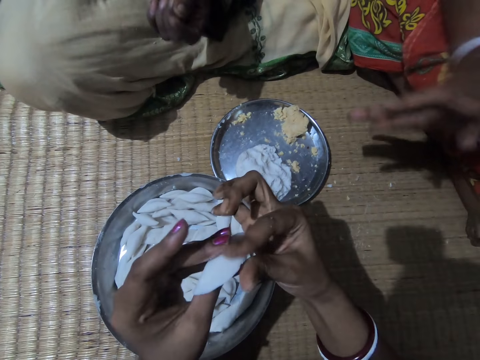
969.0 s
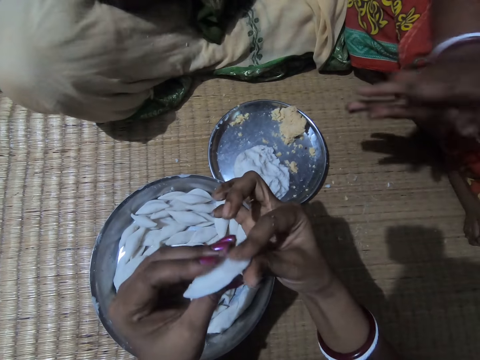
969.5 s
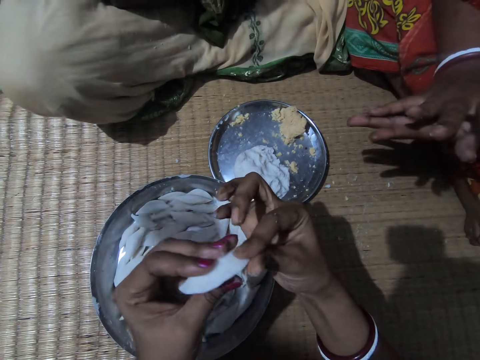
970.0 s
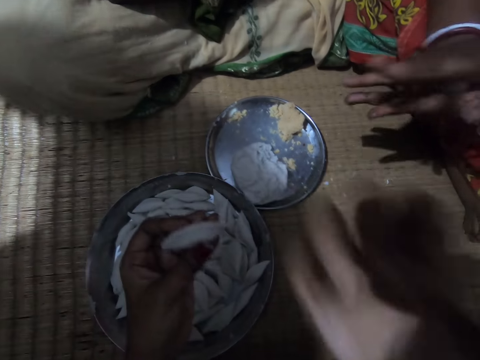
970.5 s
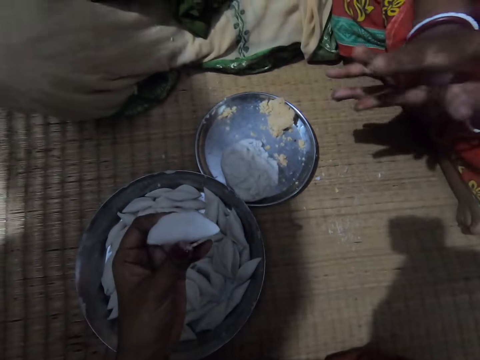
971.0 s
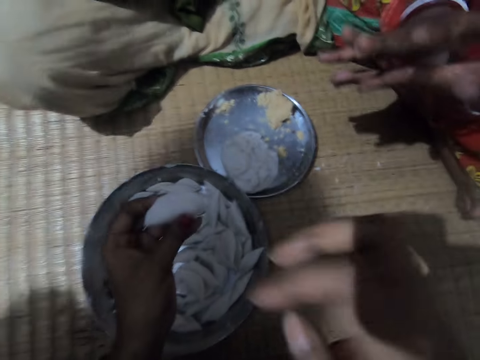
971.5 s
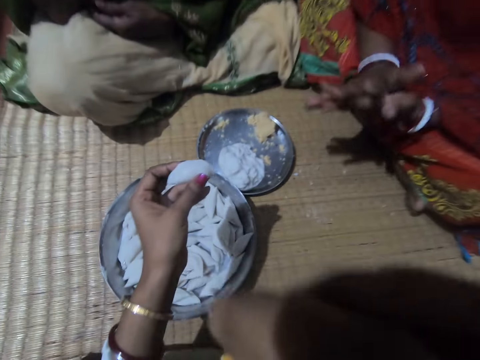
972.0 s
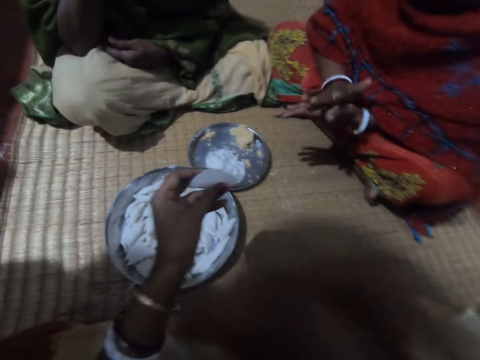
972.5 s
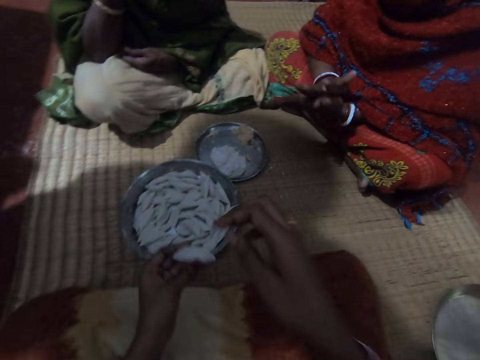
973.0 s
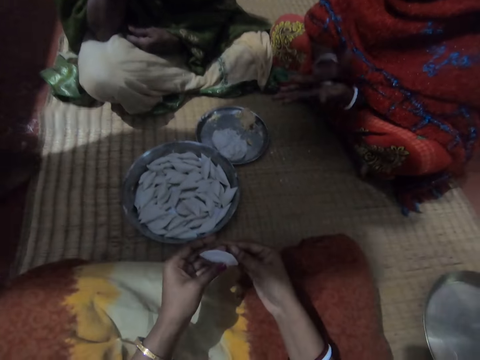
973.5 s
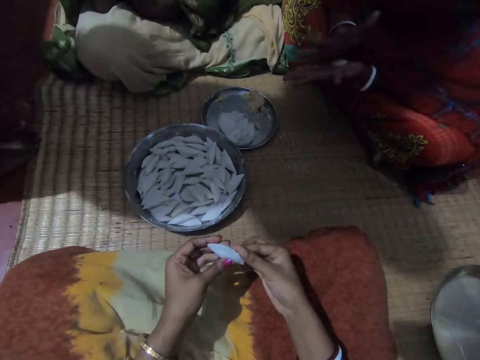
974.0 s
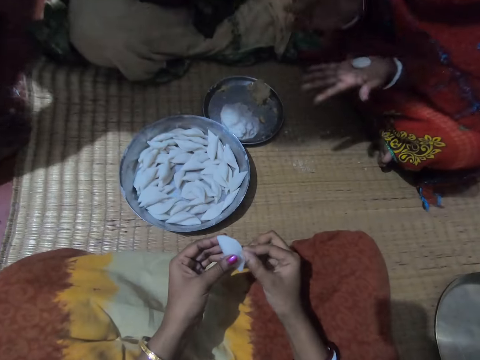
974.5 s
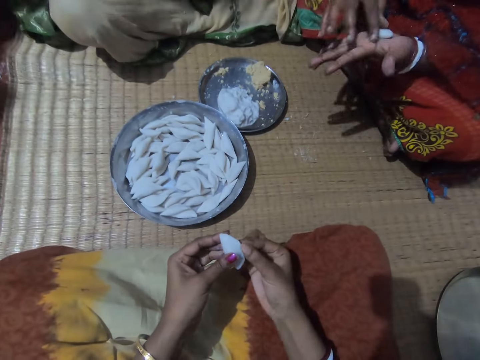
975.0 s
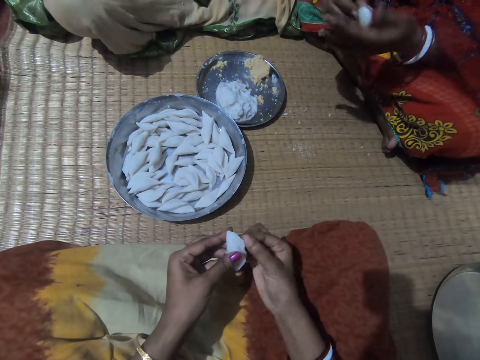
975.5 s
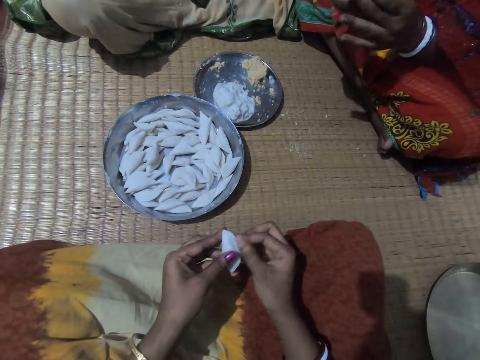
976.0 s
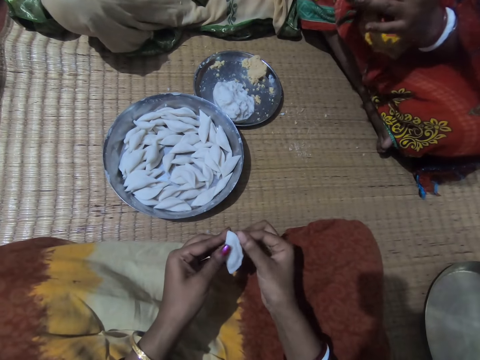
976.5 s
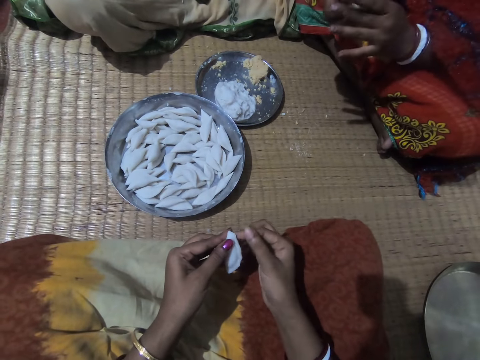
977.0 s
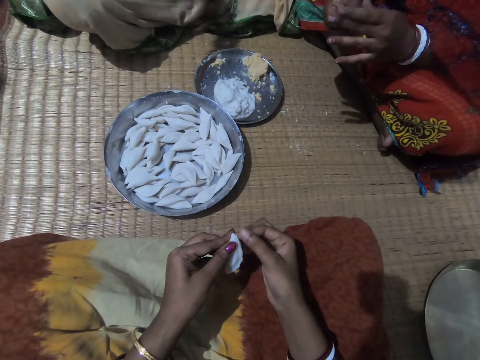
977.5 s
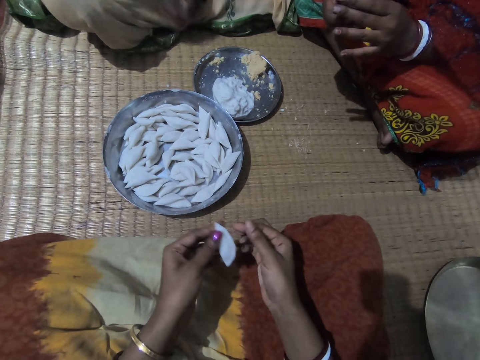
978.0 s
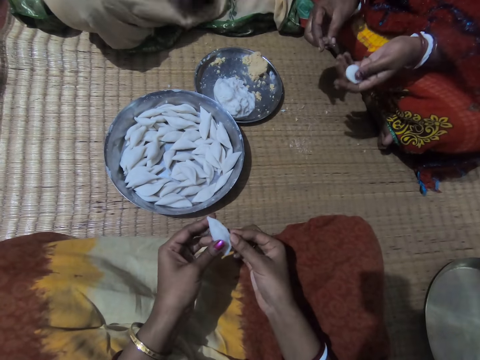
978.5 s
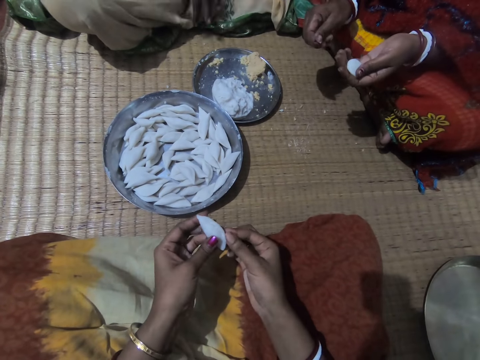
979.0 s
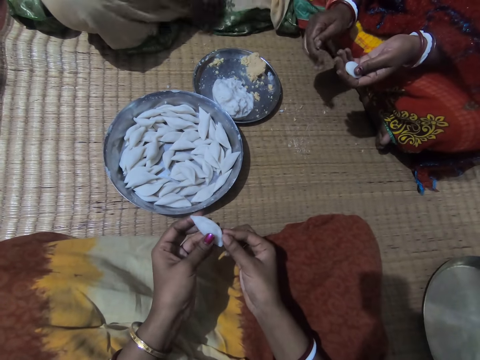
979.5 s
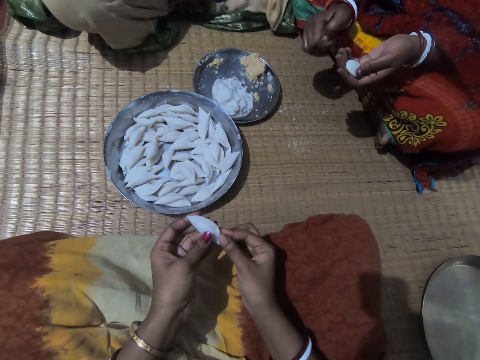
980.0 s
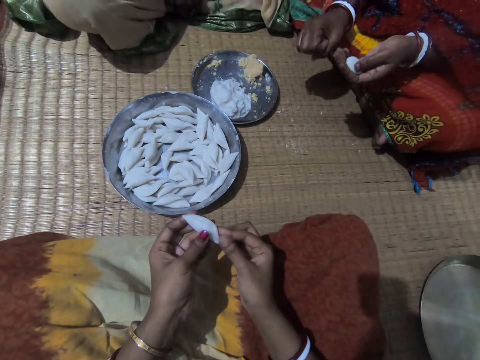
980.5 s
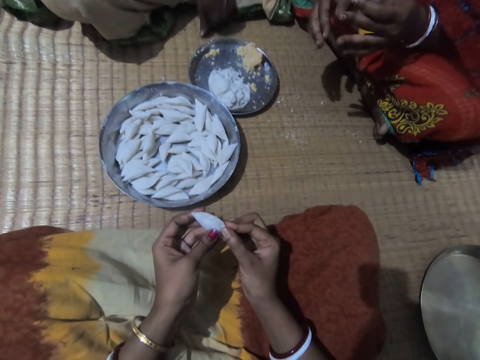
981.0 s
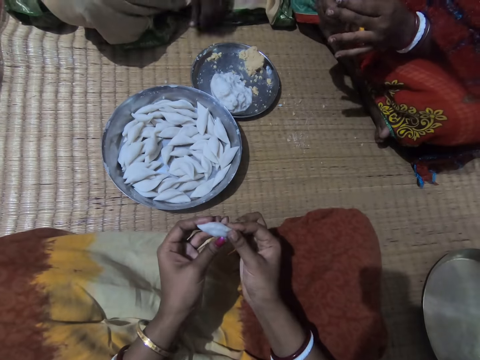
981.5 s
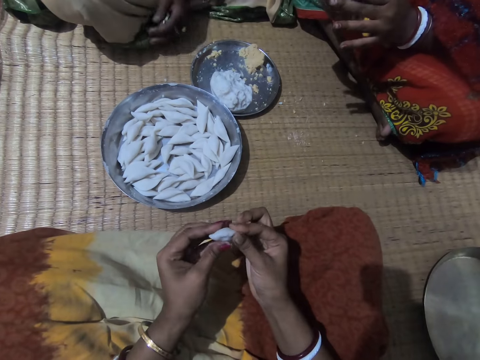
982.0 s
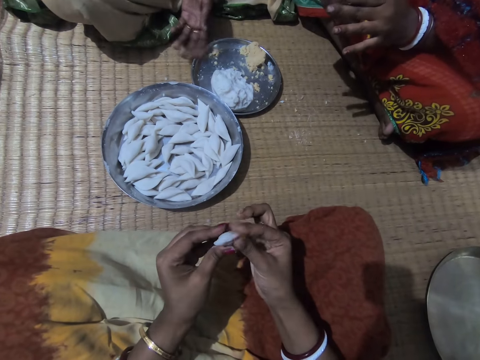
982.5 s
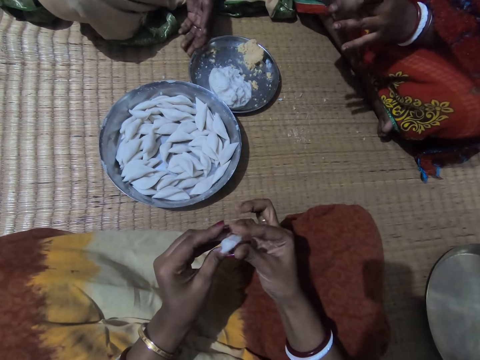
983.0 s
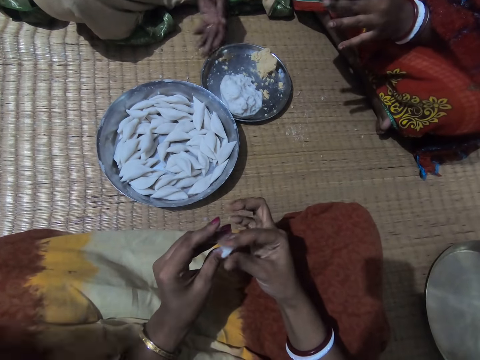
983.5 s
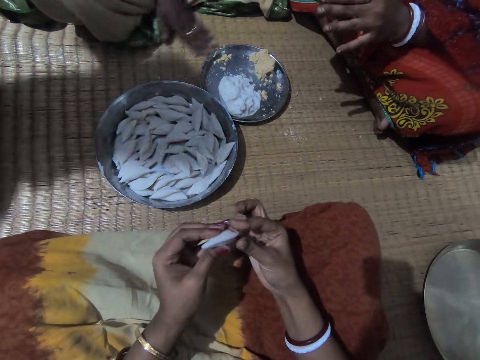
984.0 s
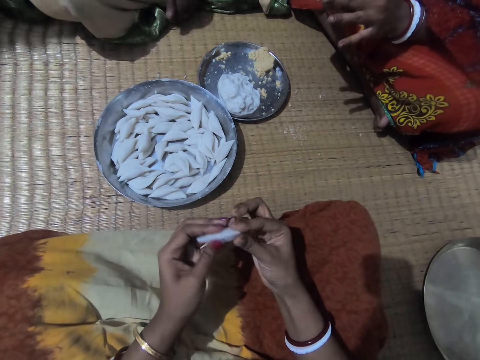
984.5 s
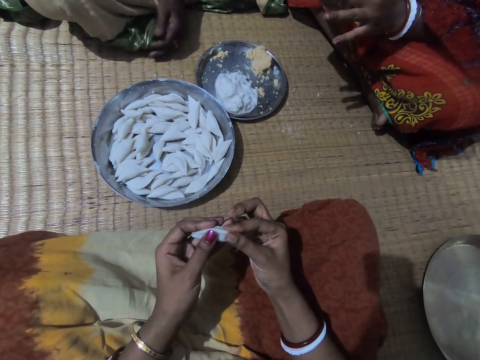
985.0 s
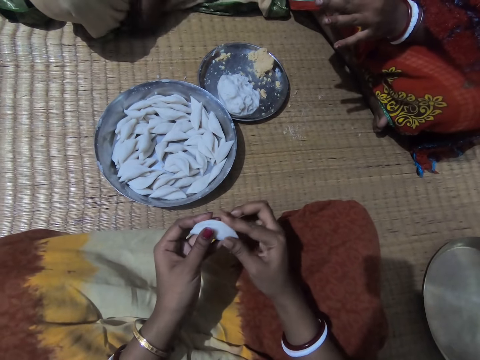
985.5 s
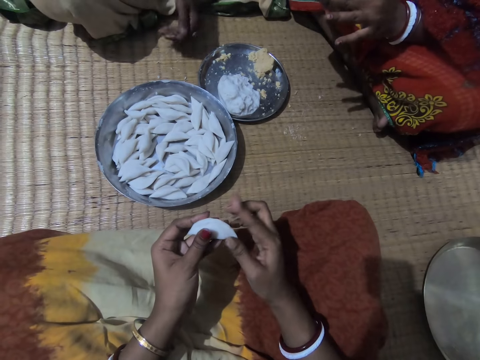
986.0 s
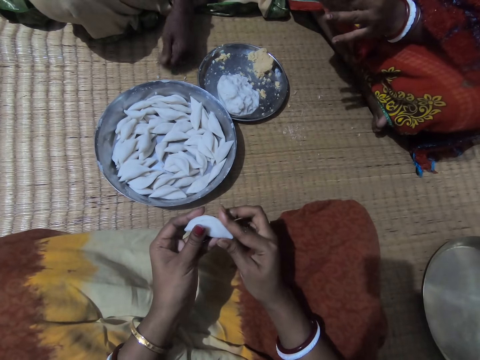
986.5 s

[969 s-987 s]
The camera wearer lifts her hand from the dough. She touches her face with her right hand. She drops her right hand to the dough. She rolls the dough in her hands. A lady rolls the dough in her hands. The camera wearer adjusts the edges of the corn flour or dough with her right hand. Another lady wipes her cloth. The first lady holds the dough in her left hand and wipes her hand. The camera wearer rolls the dough in her hands. The first lady shakes her hand on the mat. The other lady wipes the mat. The first lady rolls the dough in her hands. The camera wearer rolls the dough in her hands. The other lady pushes the dough tray on the mat and wipes the mat. The first lady rolls the dough in her hands. The camera wearer rolls the dough in her hands.

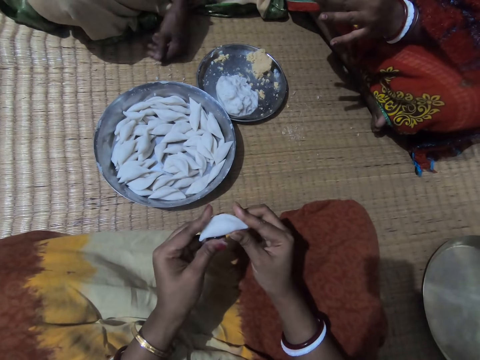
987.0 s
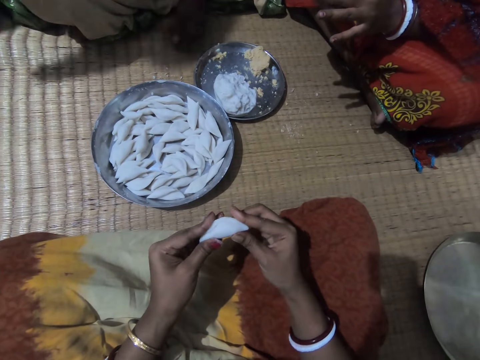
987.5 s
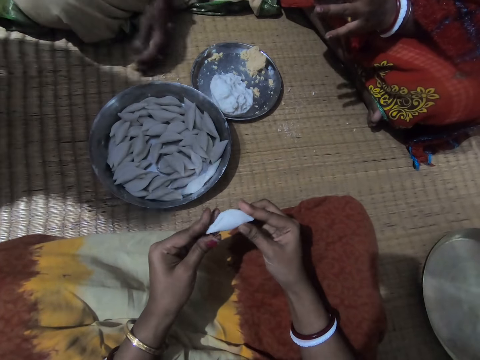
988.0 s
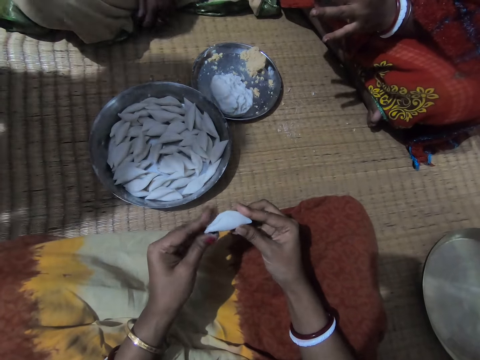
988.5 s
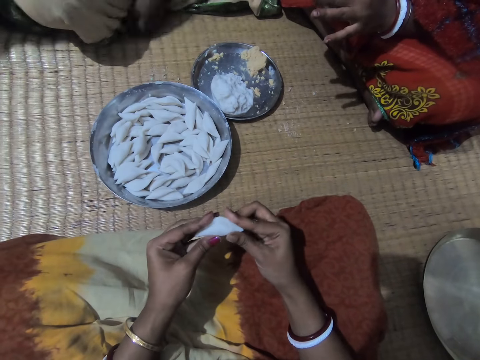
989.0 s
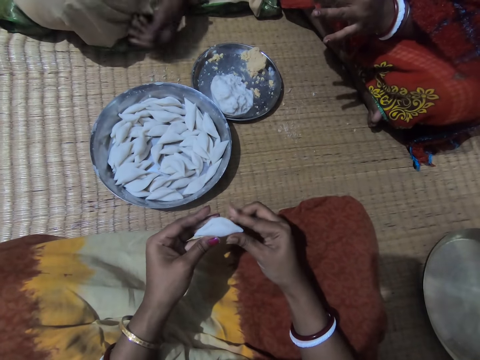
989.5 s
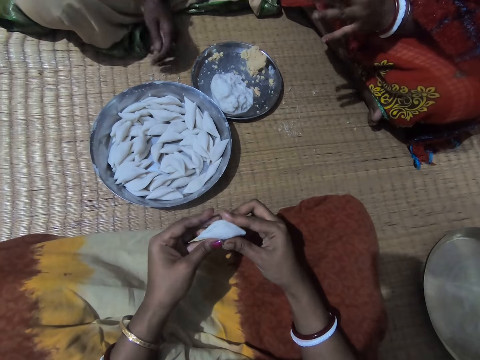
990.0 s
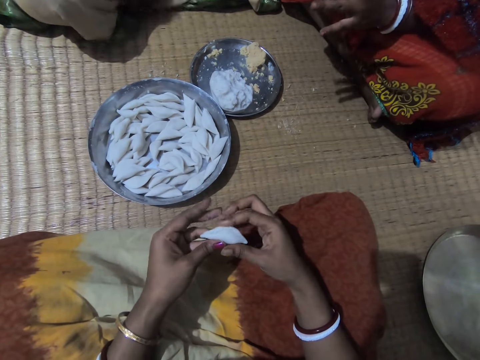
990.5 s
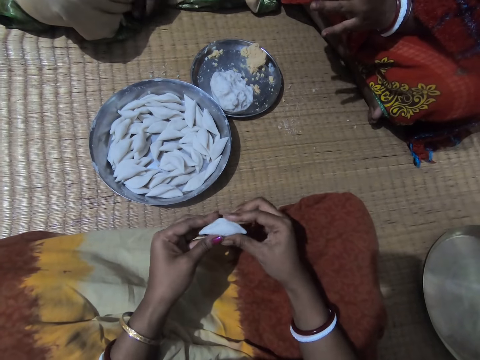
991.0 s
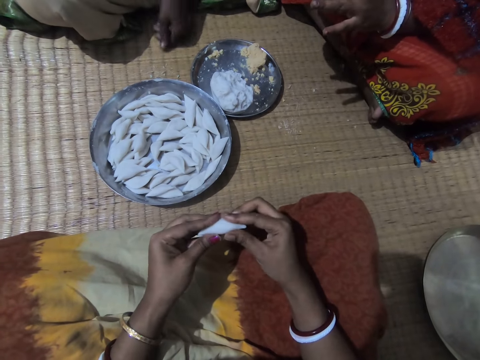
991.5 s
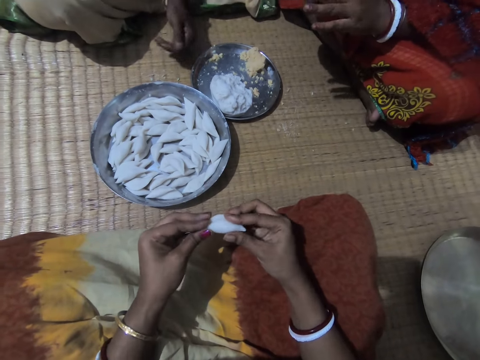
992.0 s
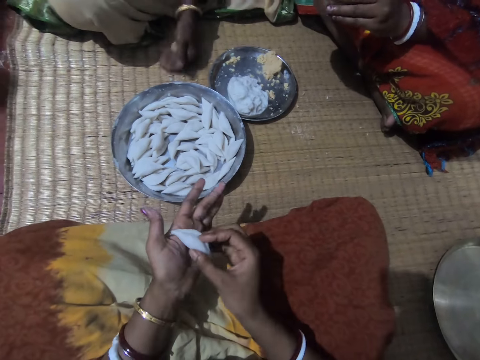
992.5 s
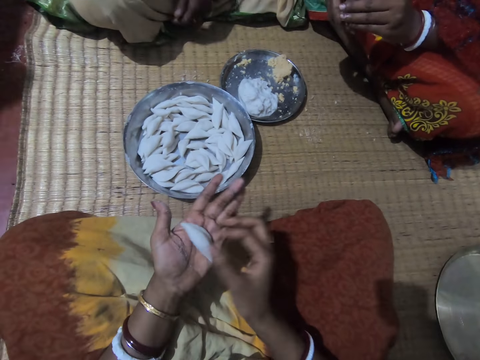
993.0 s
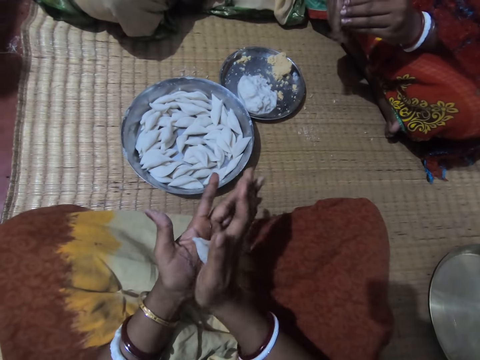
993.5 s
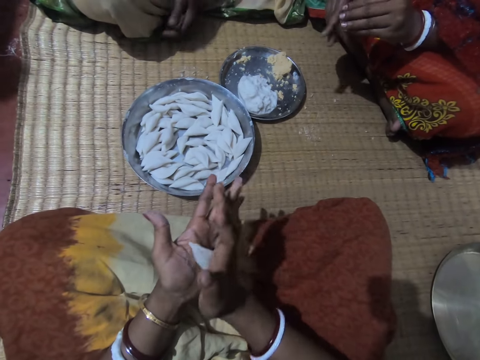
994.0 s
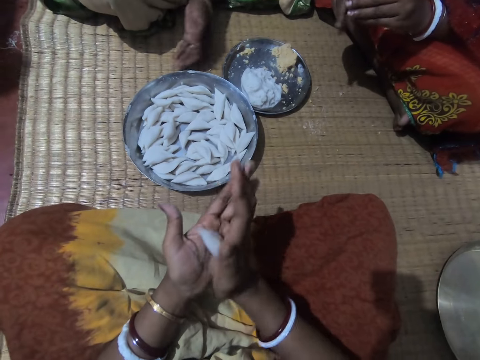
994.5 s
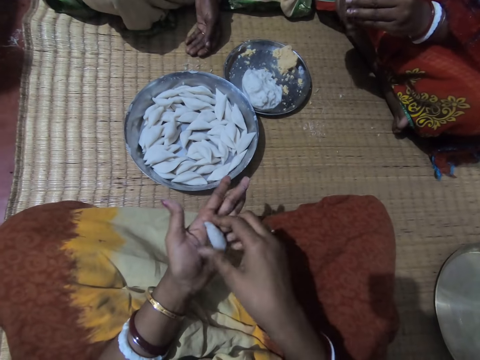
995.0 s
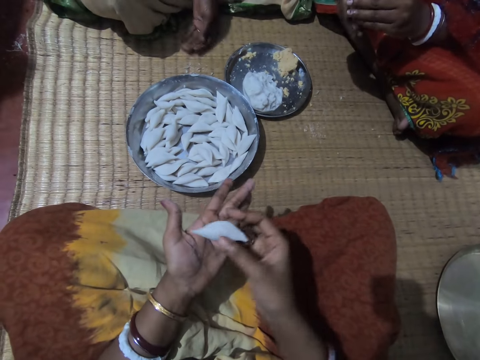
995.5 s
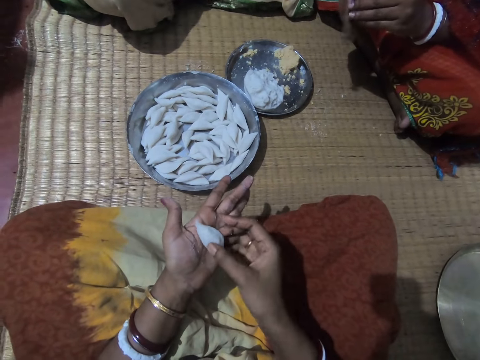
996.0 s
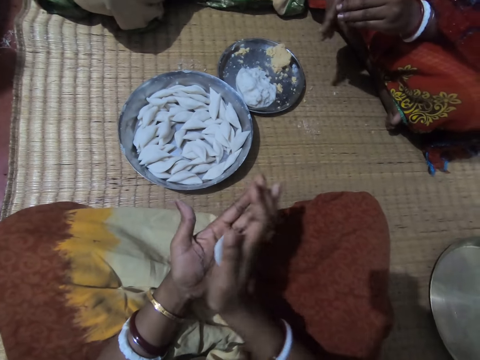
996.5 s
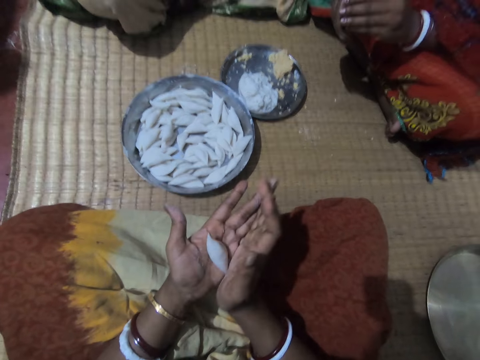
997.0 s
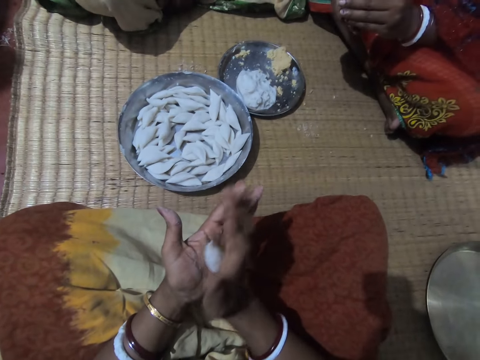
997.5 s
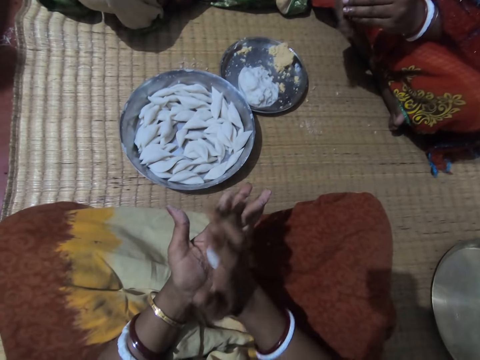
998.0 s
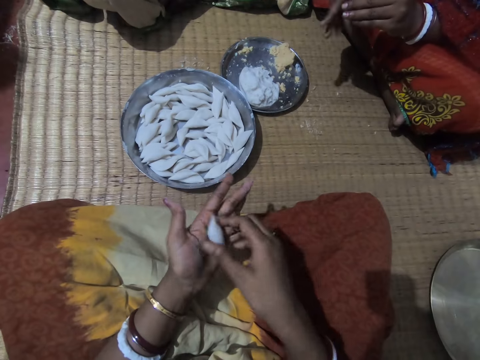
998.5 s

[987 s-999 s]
The camera wearer rolls the corn flour or dough to shape with both hands. A lady folds her hand from the mat. Another lady rolls the dough in her hands.
